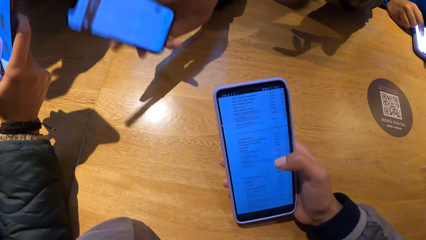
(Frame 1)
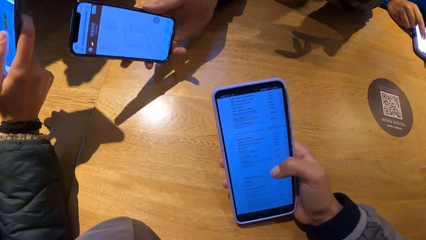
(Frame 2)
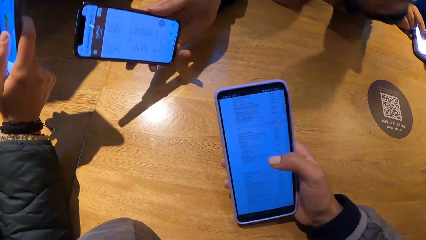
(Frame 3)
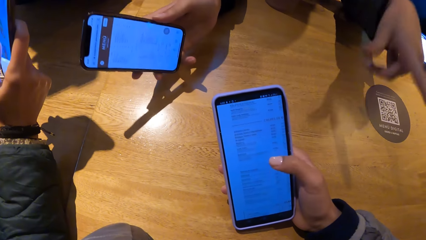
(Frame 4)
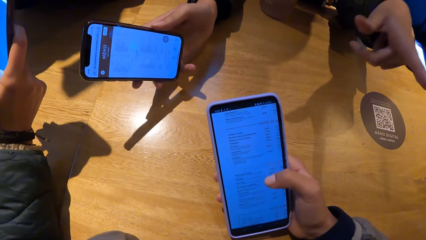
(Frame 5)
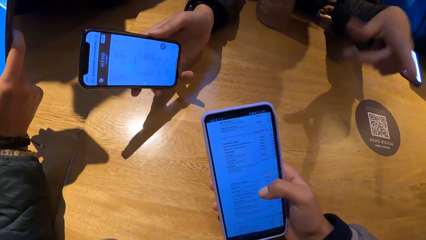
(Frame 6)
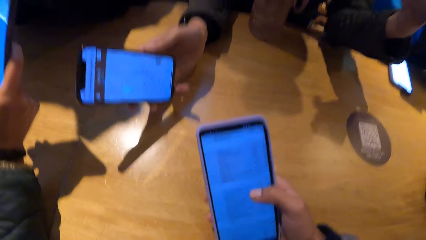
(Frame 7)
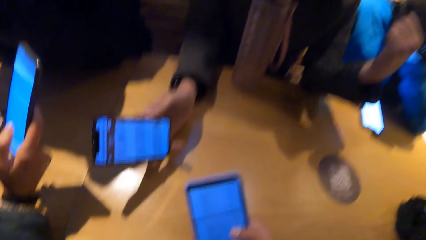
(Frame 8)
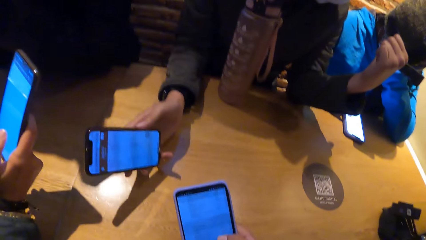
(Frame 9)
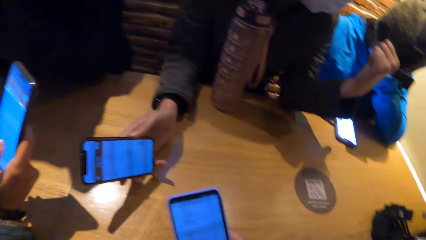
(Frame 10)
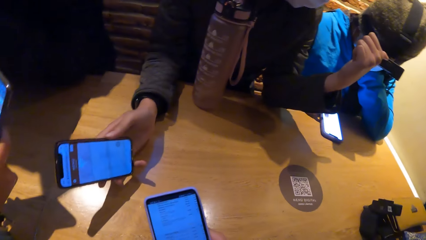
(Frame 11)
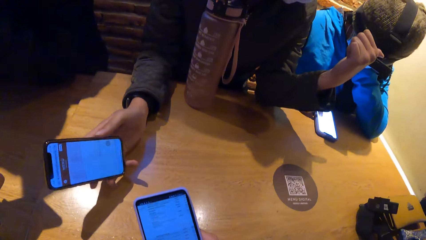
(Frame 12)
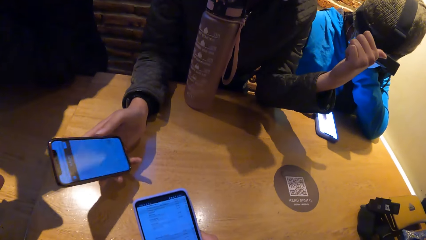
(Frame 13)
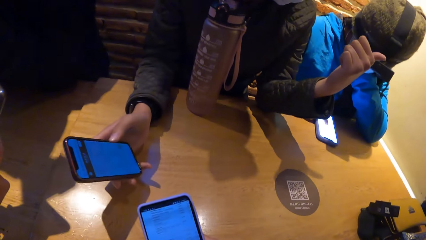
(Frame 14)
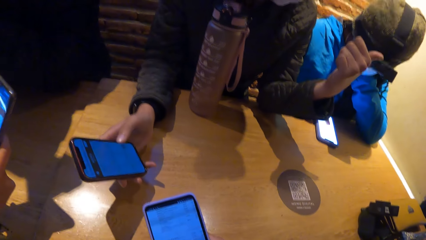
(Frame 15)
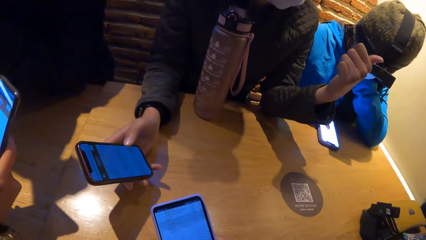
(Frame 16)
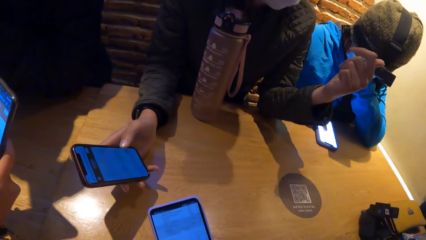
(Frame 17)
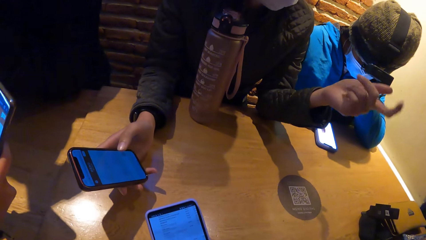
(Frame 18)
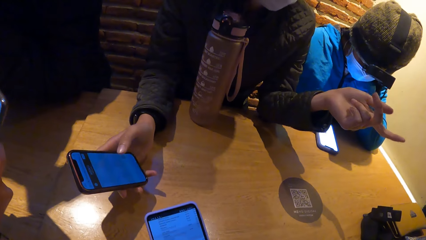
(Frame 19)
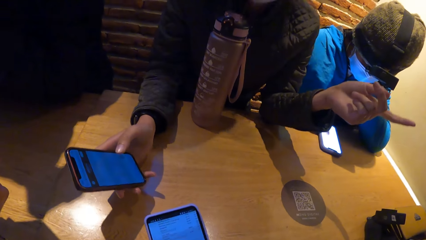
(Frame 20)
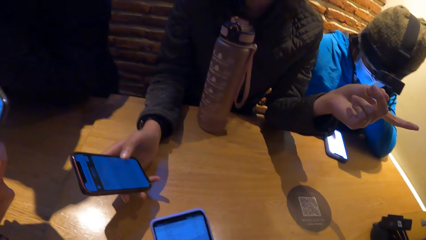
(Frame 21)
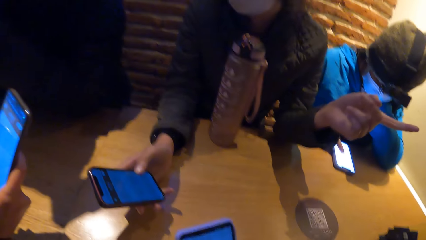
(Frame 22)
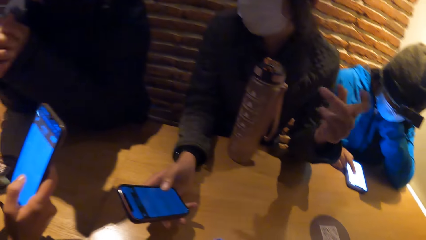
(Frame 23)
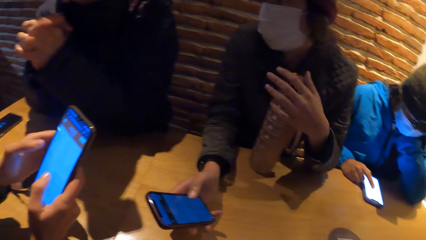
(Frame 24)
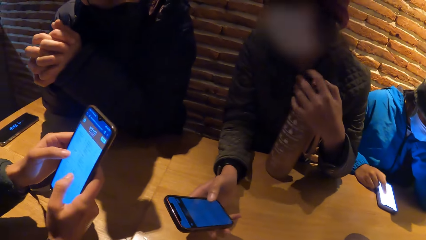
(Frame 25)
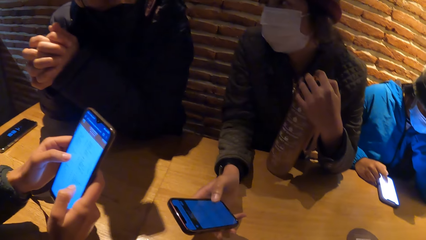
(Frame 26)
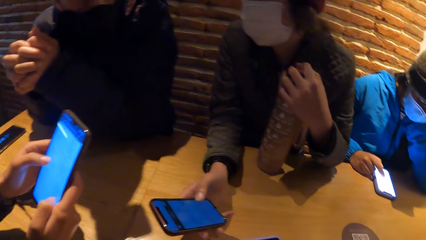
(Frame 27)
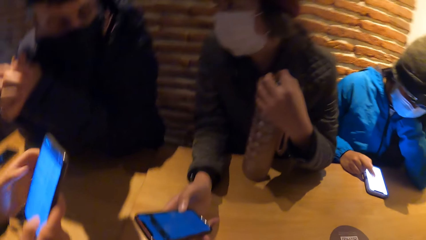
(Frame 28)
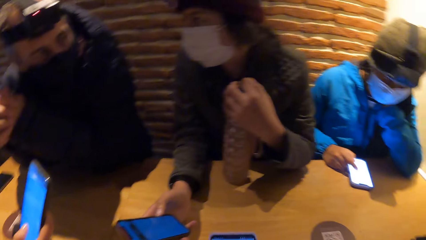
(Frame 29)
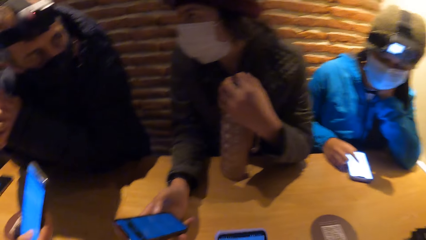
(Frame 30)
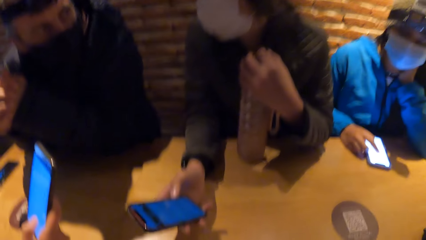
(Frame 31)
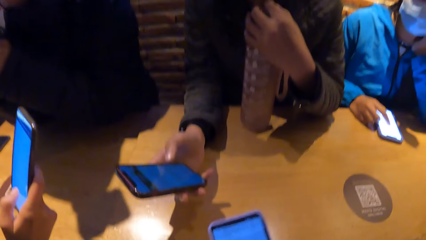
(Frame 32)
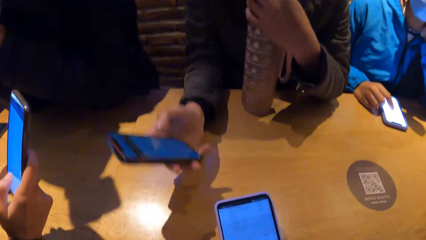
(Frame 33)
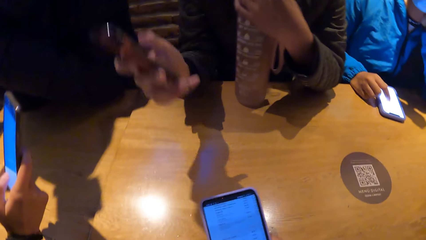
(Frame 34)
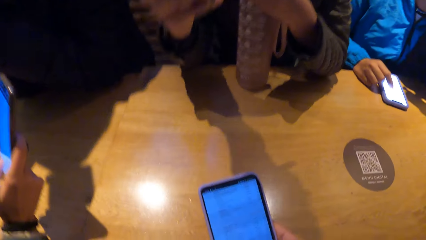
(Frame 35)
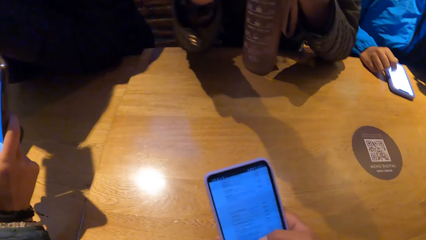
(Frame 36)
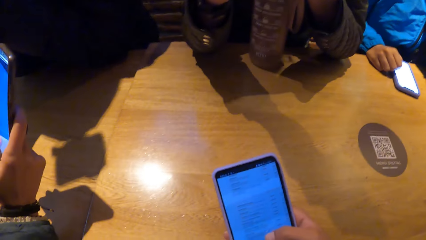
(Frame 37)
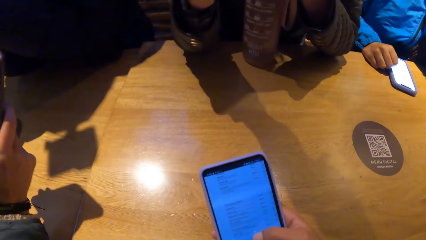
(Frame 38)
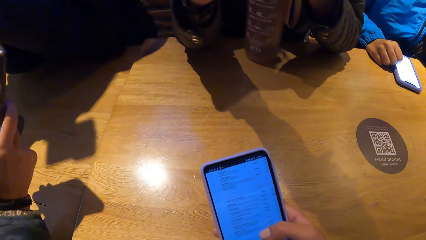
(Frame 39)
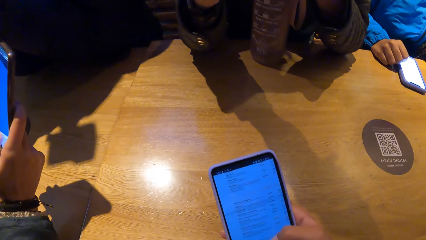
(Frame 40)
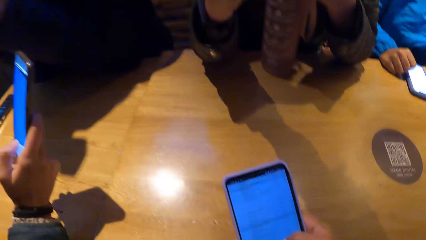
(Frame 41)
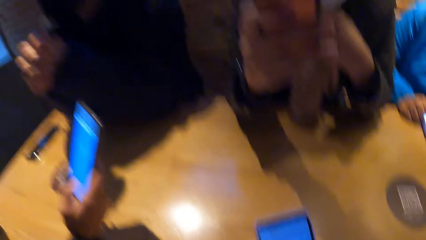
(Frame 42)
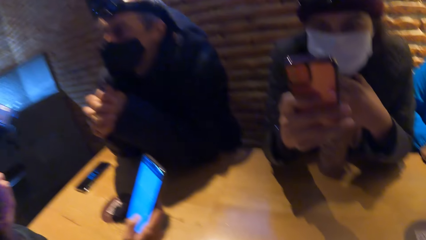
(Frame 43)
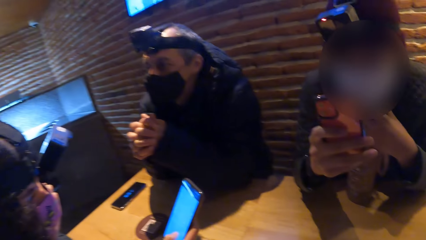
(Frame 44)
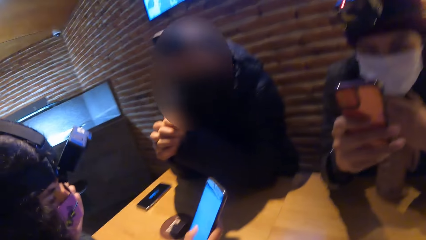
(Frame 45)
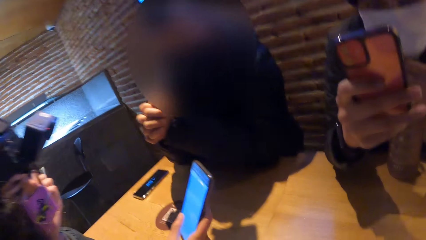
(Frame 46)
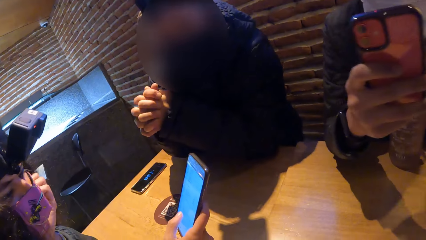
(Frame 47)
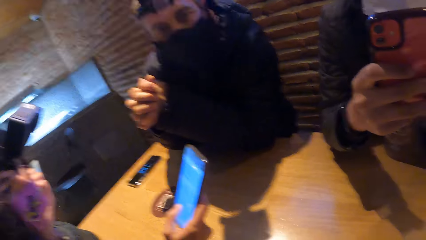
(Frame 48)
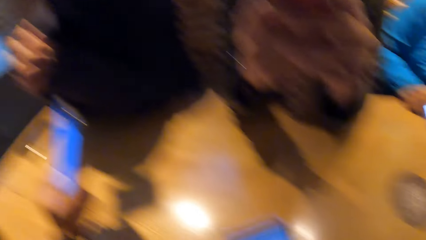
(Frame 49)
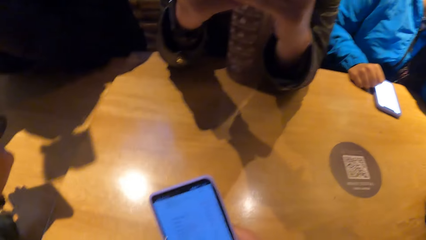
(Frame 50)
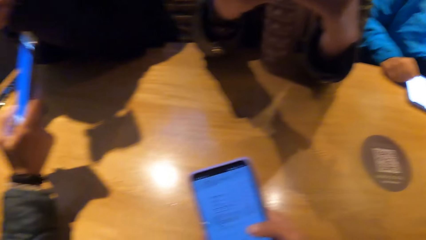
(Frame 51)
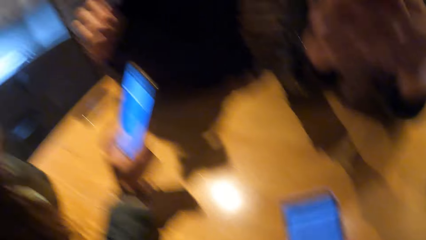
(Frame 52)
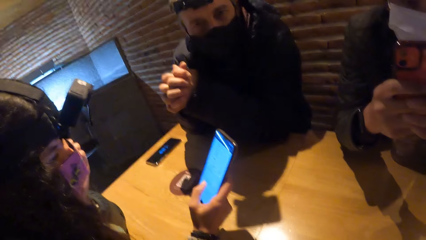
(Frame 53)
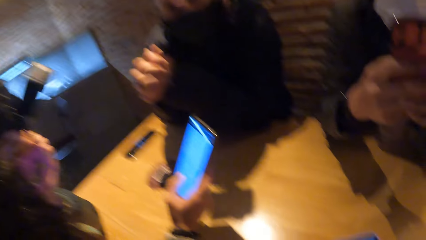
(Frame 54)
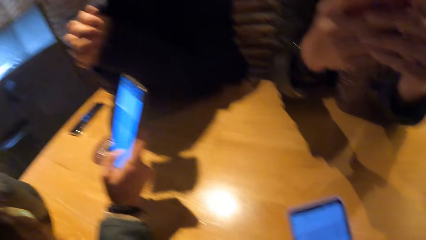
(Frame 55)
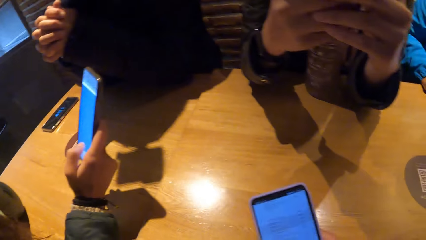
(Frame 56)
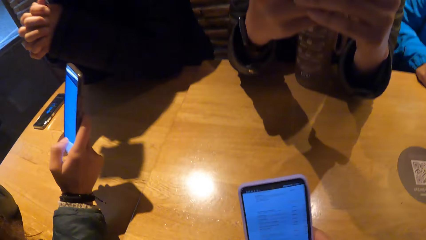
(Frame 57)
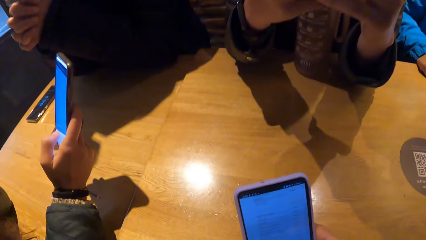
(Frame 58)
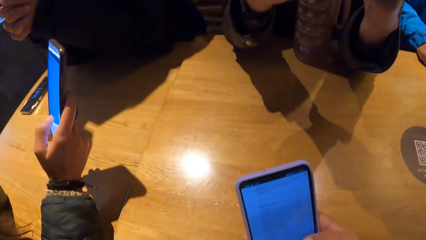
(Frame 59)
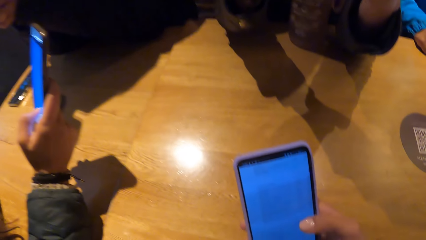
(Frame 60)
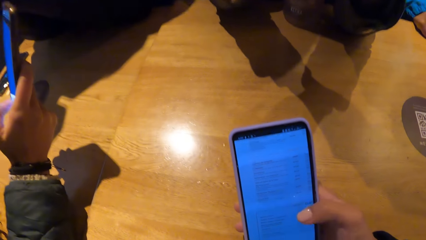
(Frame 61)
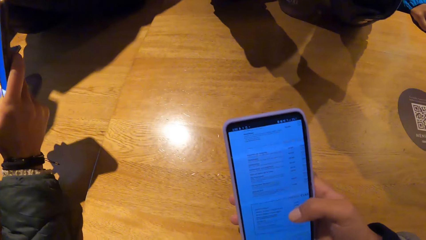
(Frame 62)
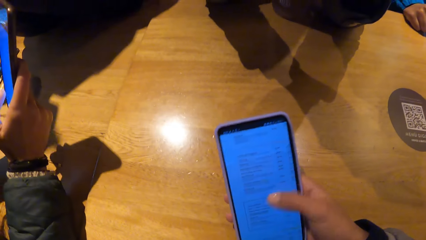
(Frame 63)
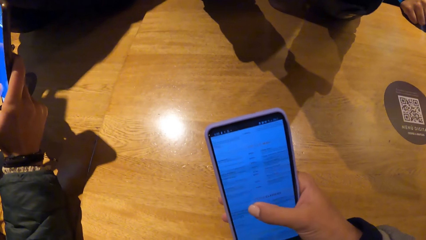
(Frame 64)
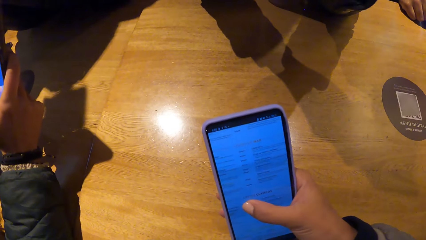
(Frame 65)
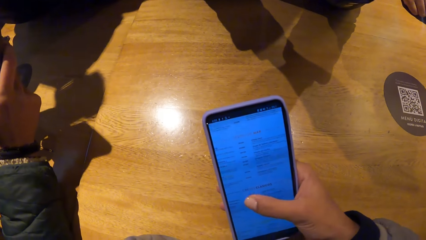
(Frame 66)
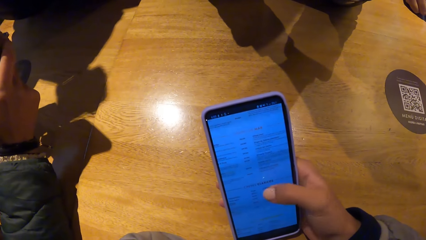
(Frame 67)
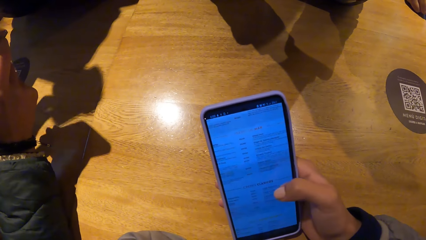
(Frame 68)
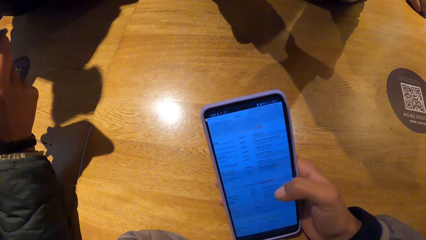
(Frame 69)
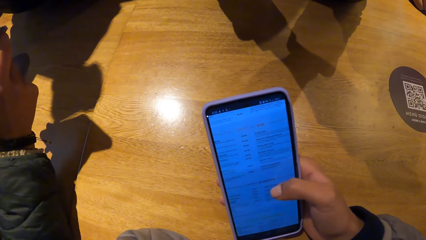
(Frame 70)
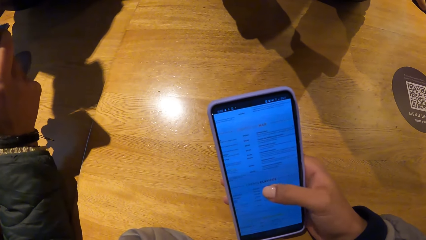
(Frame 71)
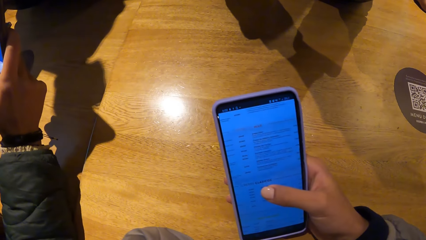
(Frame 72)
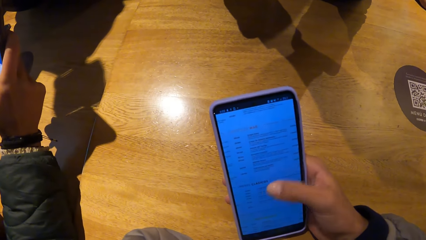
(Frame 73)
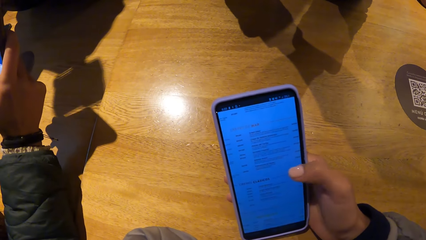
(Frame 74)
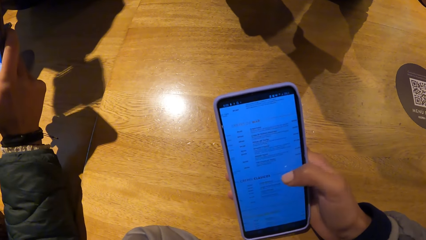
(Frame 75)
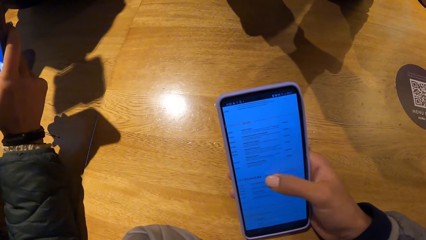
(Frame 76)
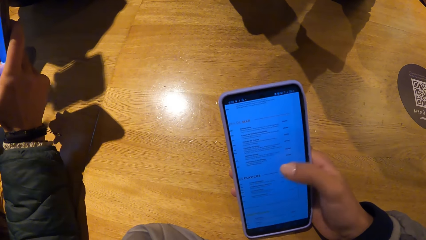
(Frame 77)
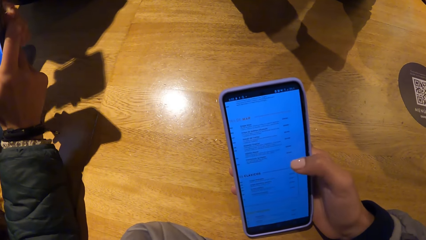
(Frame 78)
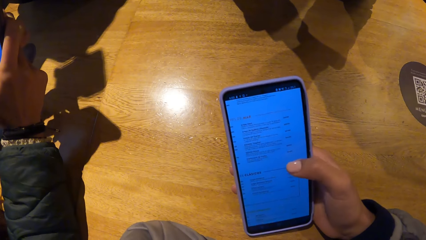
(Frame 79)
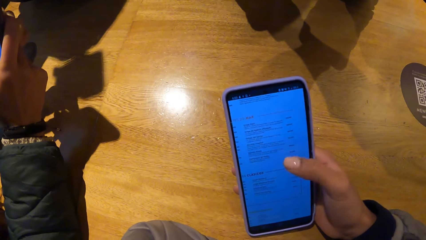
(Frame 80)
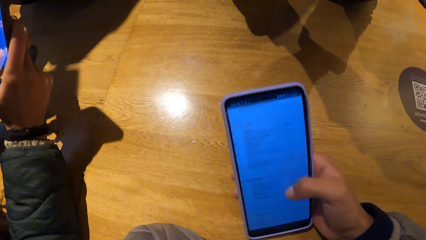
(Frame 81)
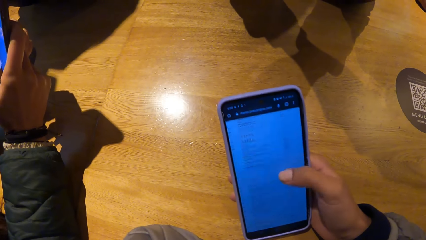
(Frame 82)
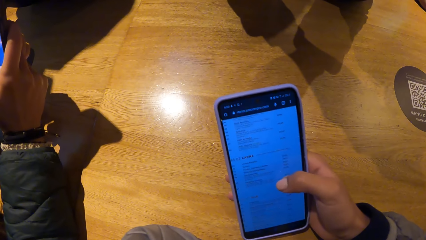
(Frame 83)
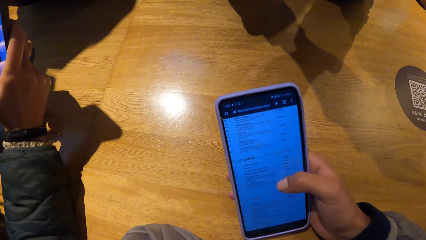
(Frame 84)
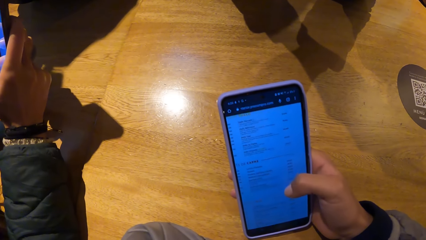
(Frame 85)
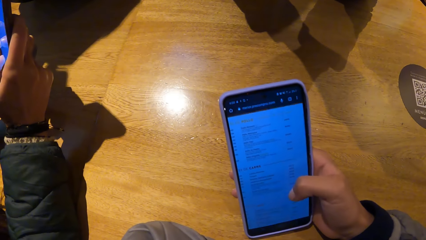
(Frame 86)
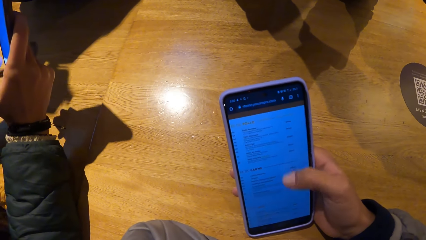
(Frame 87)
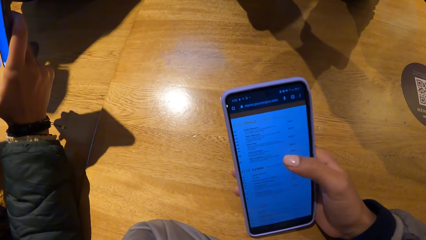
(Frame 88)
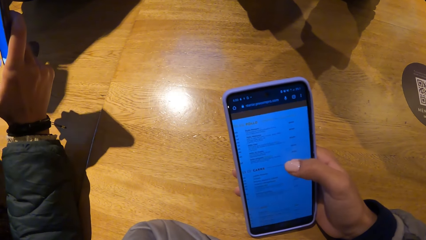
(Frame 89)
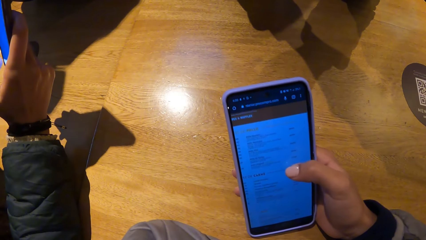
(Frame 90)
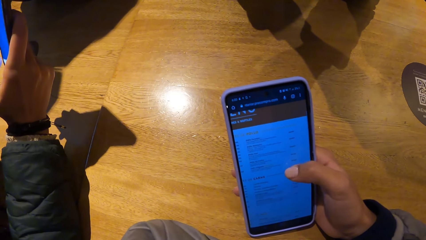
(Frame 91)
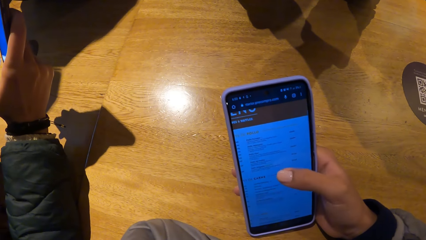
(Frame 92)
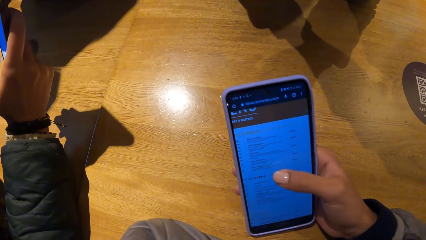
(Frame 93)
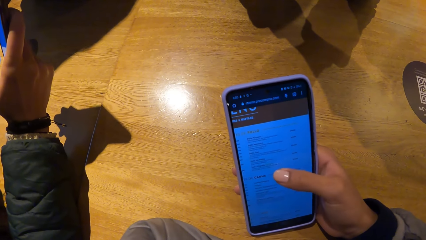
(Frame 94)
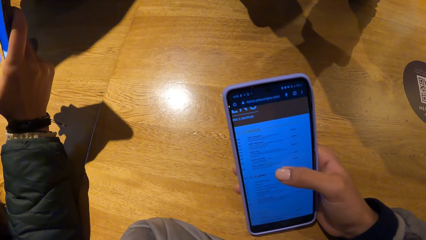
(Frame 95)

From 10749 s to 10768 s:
The woman demonstrates with her left hand and holds the water bottle on the table with both hands. The camera wearer presses the phone with her right hand.
